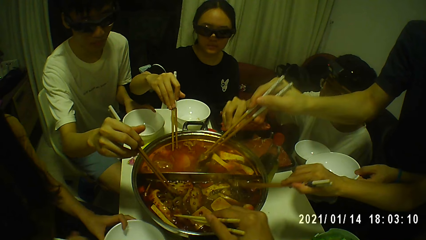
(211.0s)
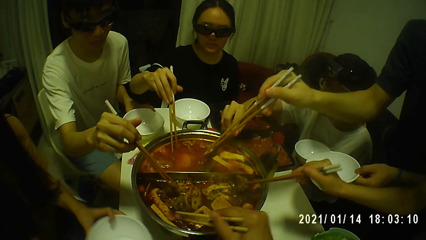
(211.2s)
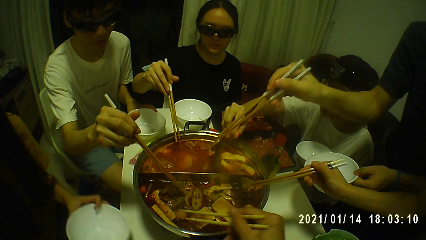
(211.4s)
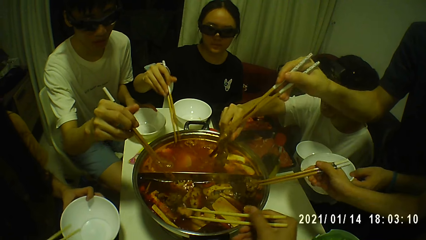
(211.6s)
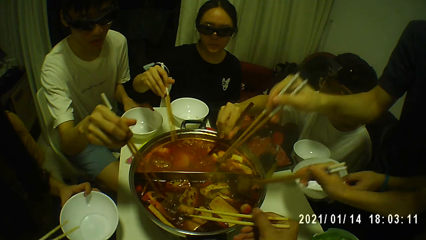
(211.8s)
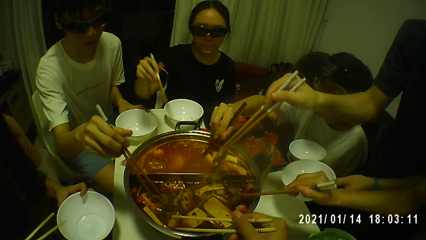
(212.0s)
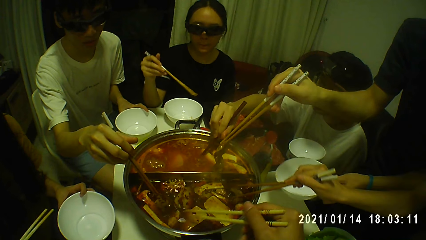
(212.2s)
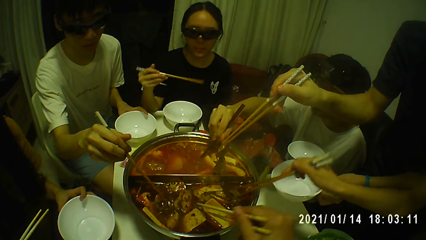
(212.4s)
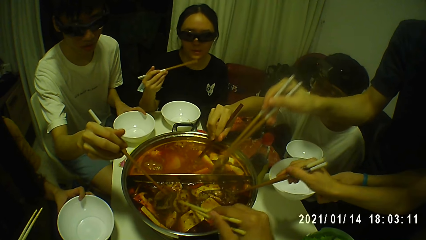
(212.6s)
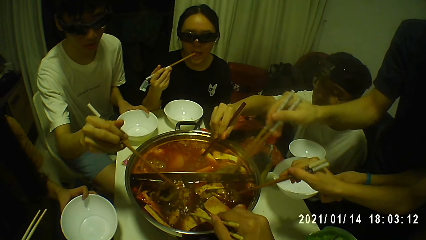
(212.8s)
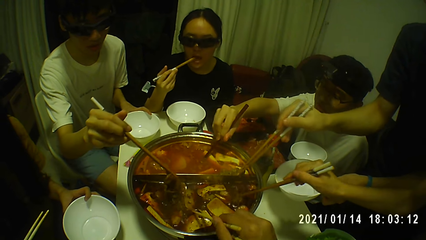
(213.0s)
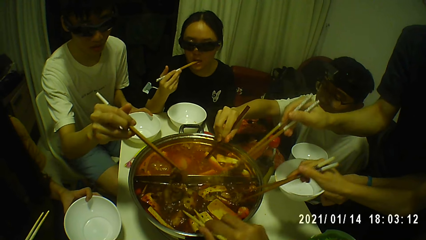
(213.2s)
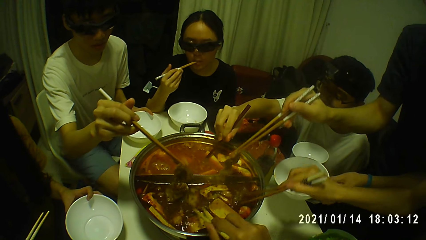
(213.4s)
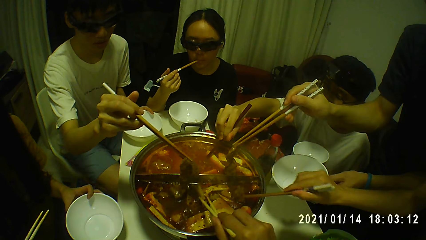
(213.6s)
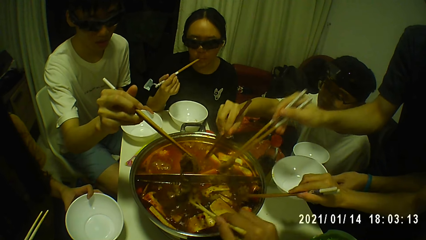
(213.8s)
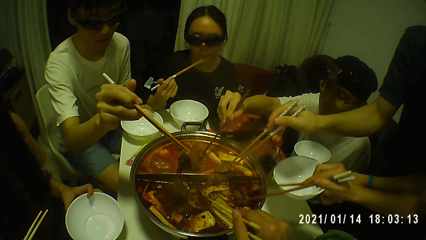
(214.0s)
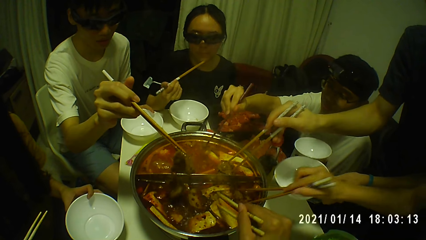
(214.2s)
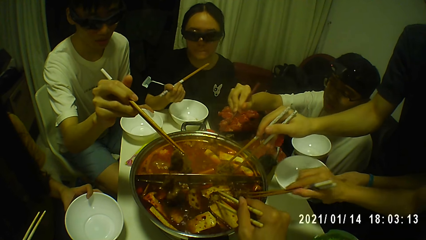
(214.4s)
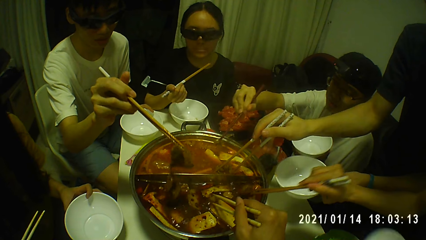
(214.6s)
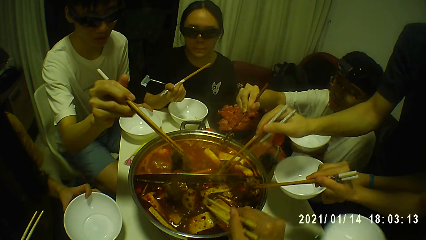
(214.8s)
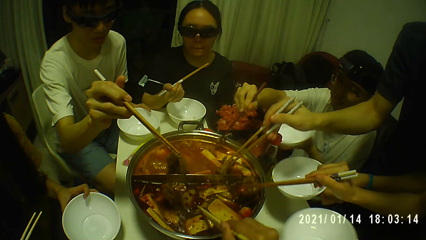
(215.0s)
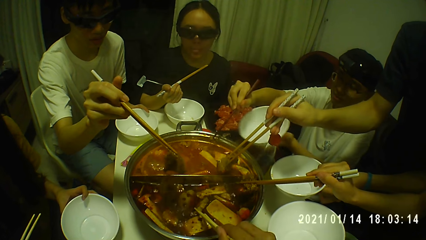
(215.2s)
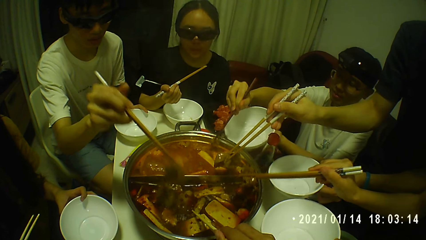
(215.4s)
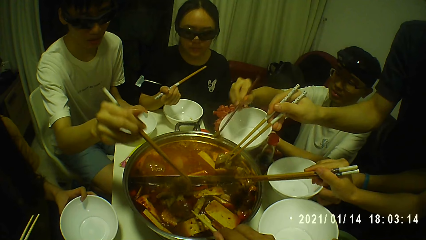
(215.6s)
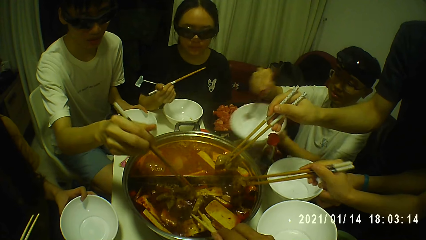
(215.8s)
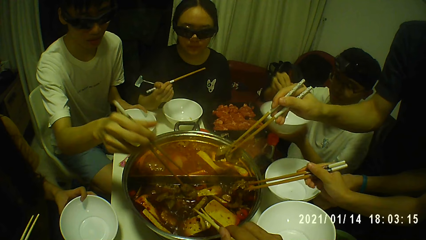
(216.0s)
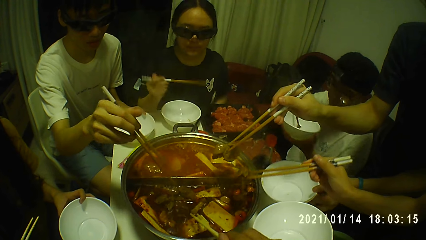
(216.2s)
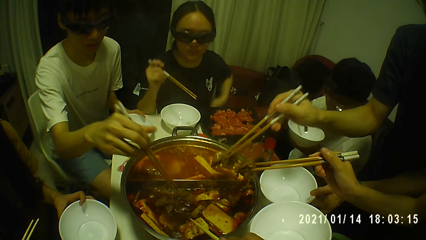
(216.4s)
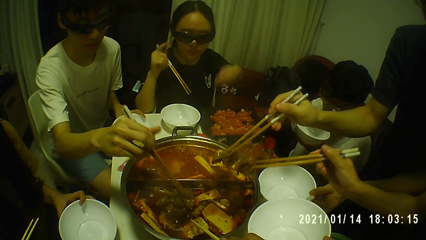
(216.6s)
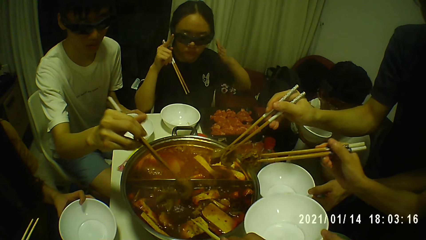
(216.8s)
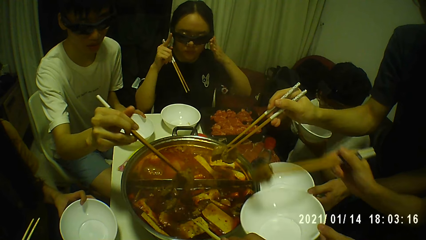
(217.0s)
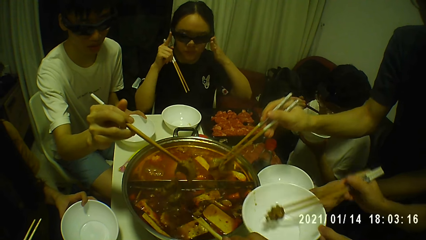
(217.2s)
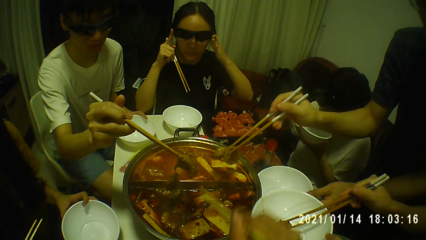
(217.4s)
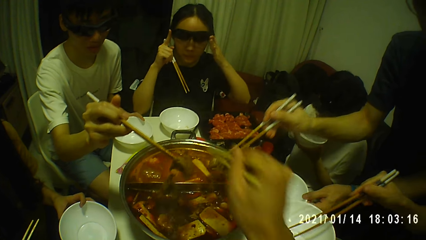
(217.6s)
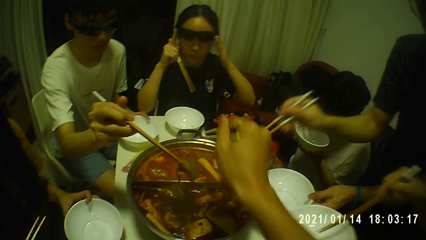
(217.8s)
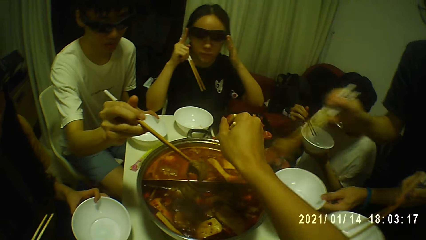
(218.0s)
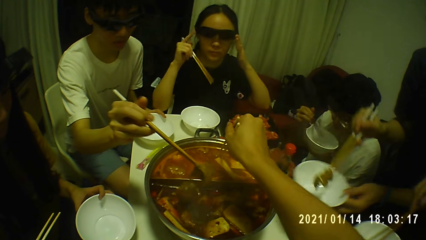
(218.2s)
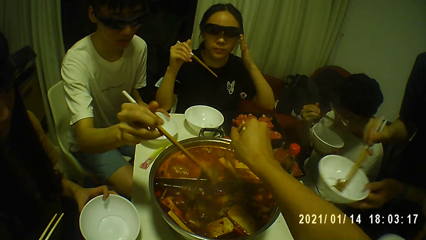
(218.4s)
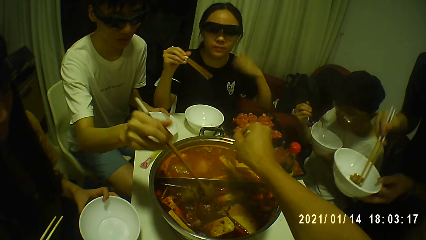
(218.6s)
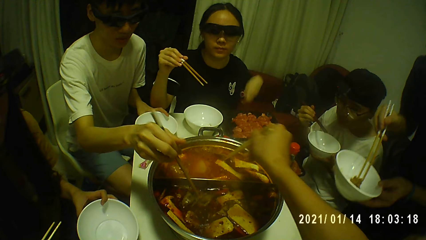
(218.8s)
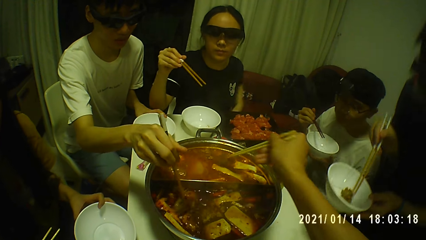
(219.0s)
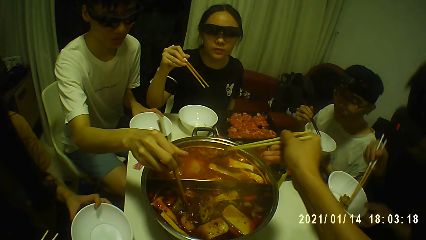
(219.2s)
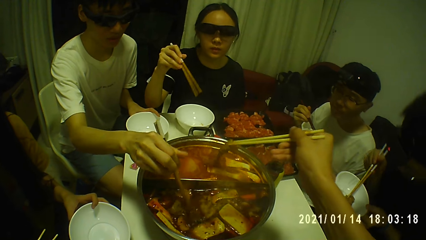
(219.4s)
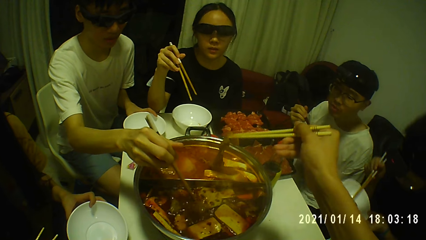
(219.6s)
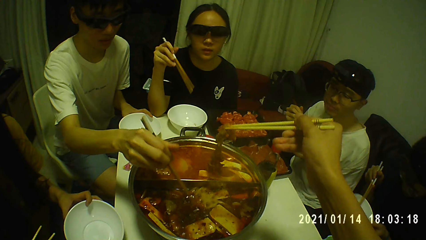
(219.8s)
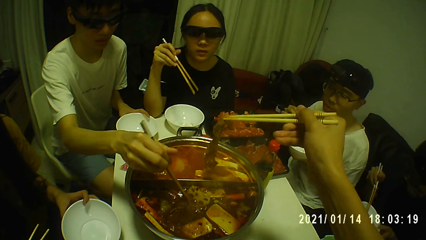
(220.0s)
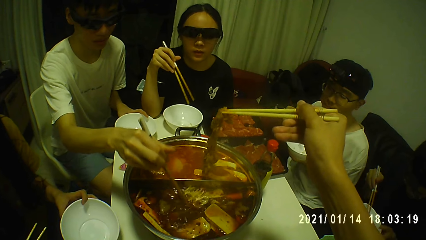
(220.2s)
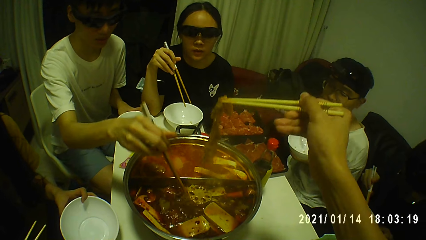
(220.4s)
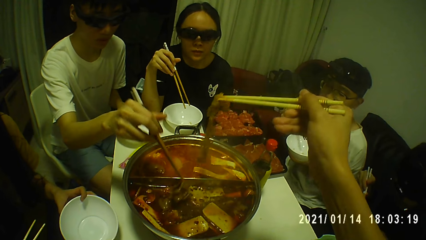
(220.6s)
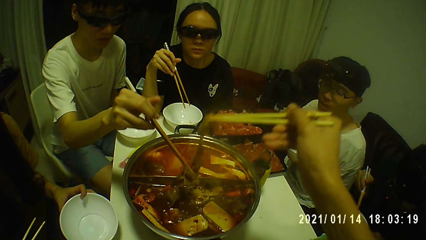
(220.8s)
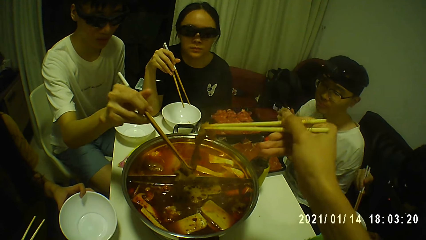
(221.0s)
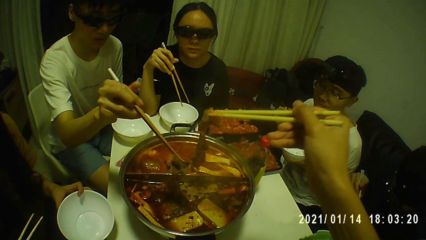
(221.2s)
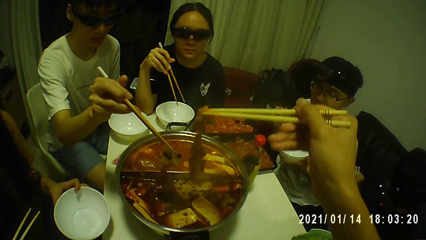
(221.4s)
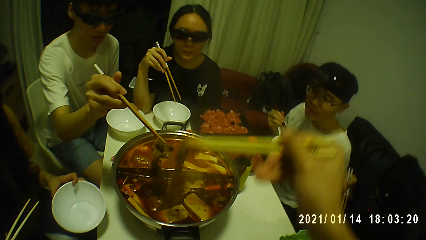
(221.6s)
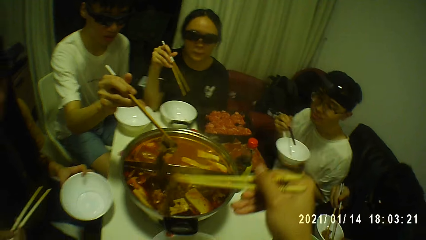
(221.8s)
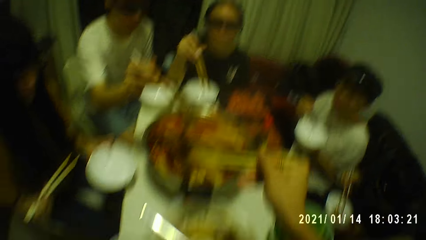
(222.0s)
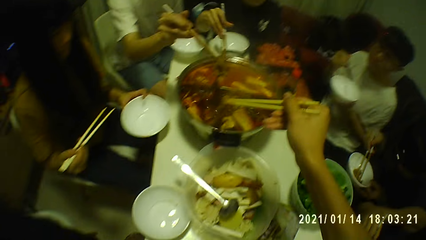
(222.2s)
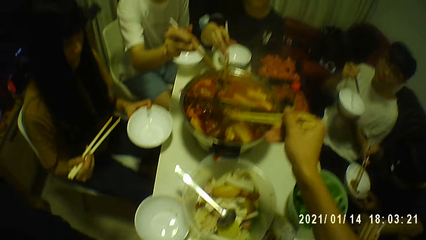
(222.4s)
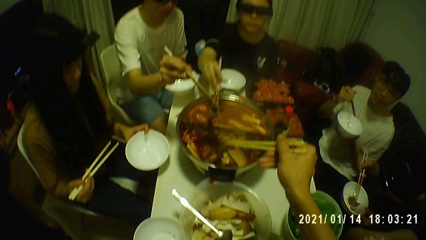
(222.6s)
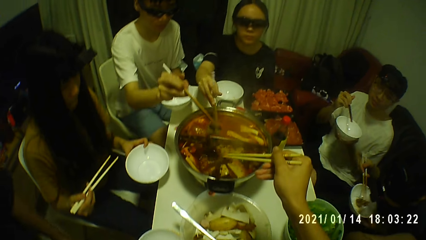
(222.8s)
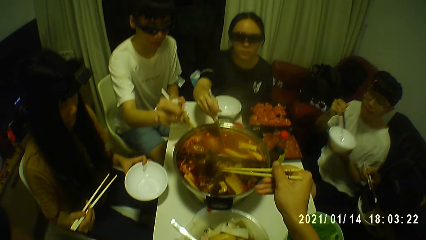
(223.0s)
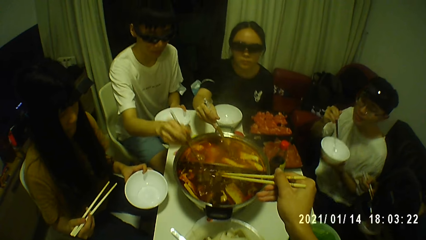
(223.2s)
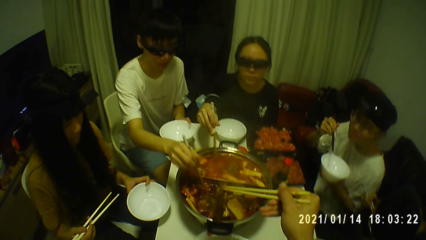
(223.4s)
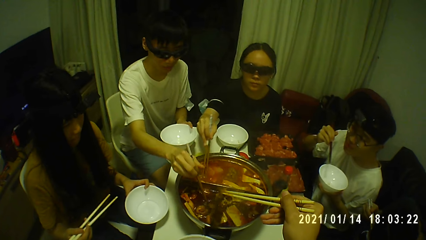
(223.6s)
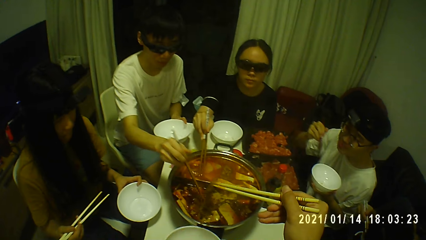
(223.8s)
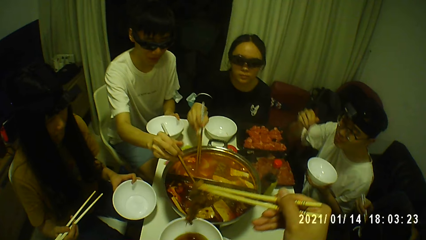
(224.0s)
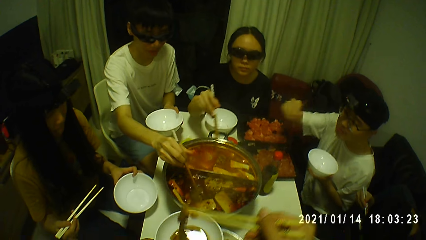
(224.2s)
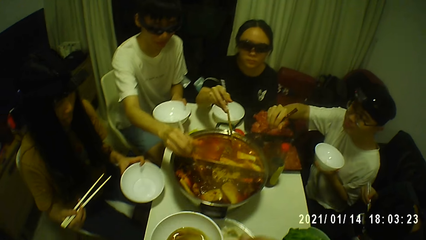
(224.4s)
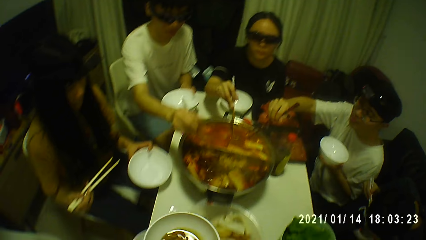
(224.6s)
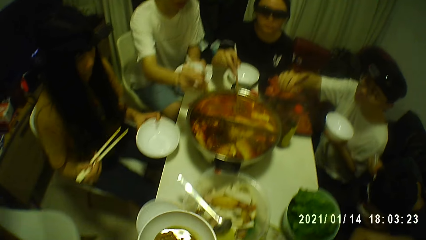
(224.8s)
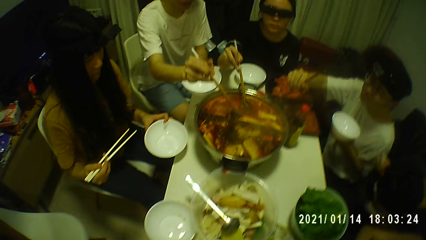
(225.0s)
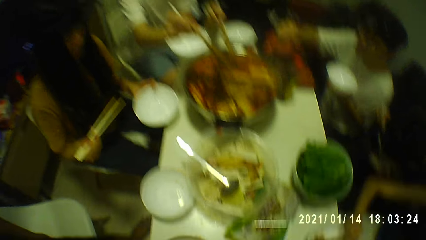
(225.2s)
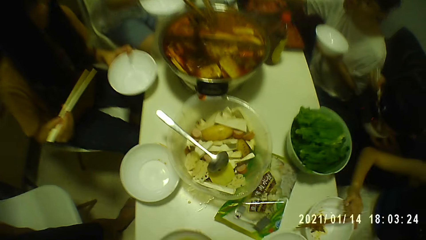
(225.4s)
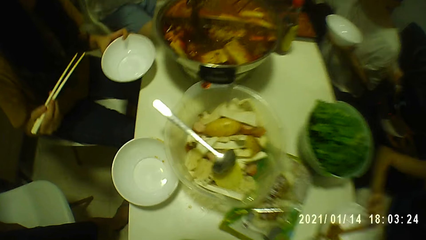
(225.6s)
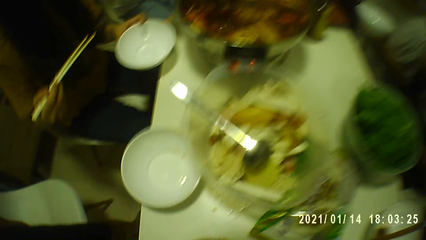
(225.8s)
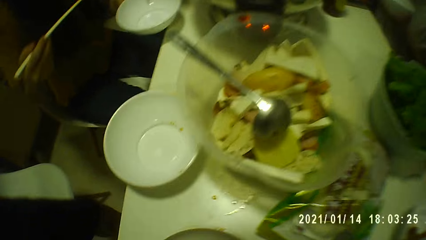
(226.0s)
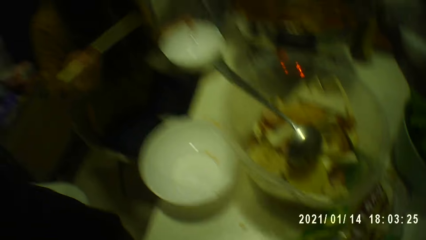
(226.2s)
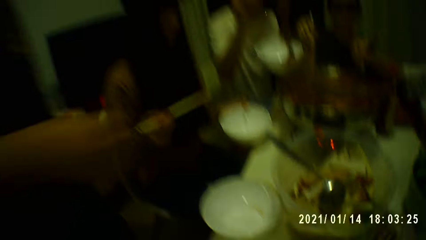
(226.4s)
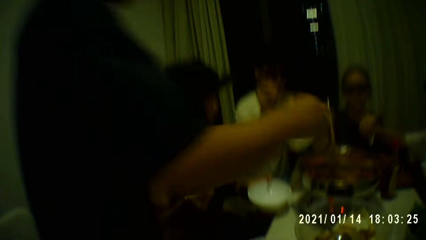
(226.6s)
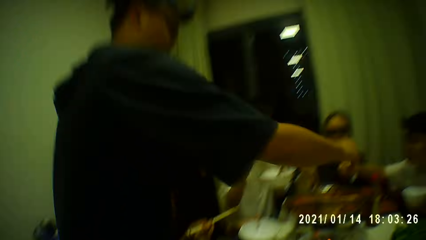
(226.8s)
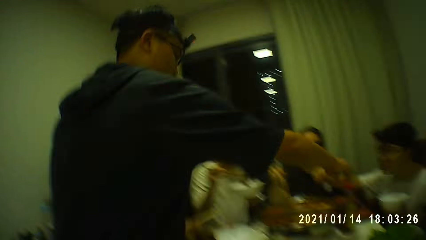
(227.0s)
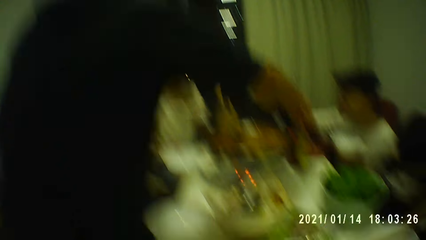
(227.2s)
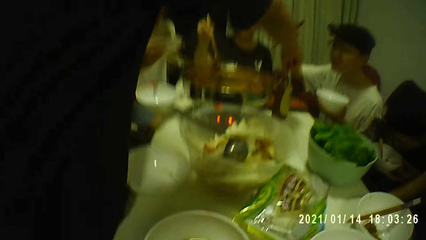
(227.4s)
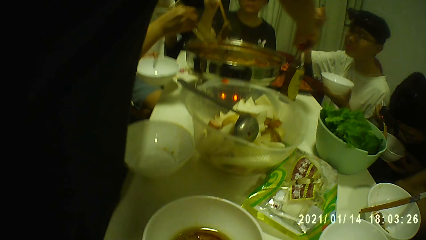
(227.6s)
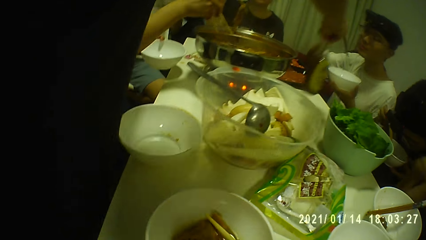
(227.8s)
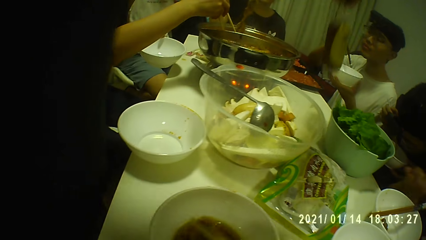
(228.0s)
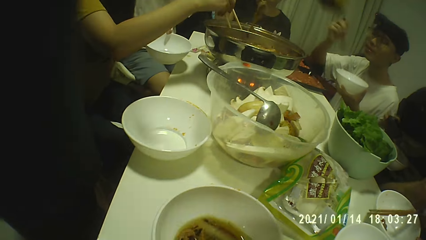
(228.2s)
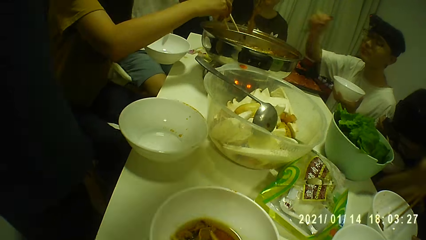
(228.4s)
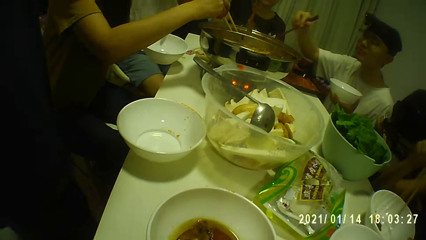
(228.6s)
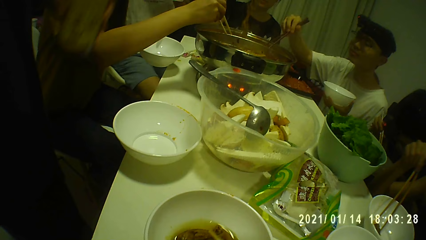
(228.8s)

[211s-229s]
The woman puts the chopsticks into her mouth with her right hand. A person picks food with a chopstick from a cooking pot. Another person picks food with a chopstick from the cooking pot. A third person picks food with a chopstick from the cooking pot. A fourth person picks food with a chopstick from the cooking pot. A fifth person picks food with a chopstick from the cooking pot. Another woman dishes some food into the plate with the chopsticks. The camera wearer picks up some meat from the hot pot with the chopsticks. They dish the meat into the plate. A man picks up a bottle of sauce, tomato paste, from the table with his right hand.
